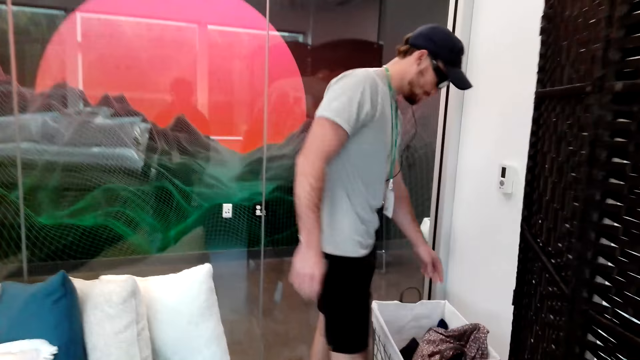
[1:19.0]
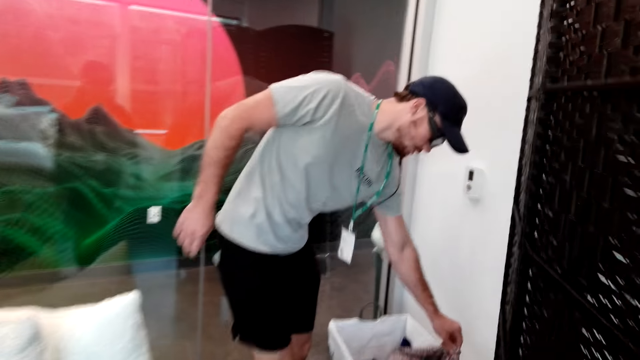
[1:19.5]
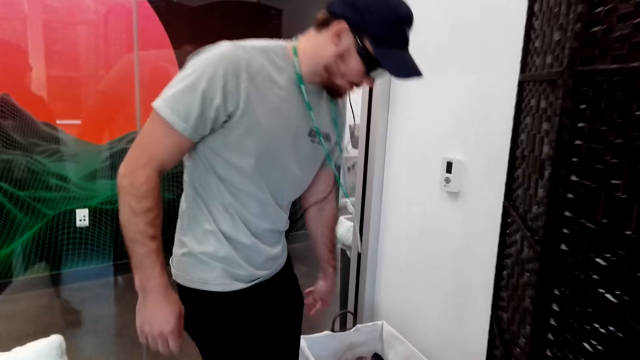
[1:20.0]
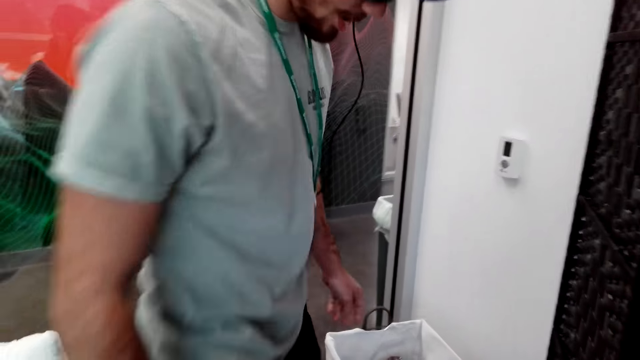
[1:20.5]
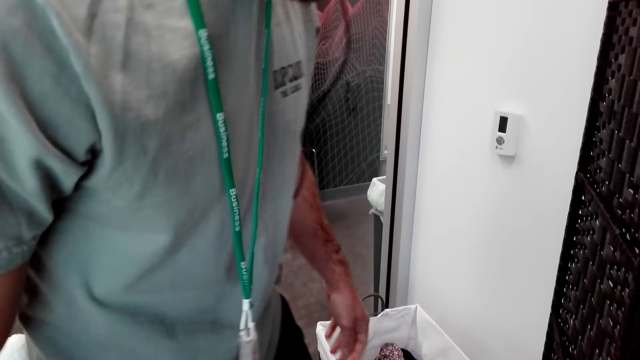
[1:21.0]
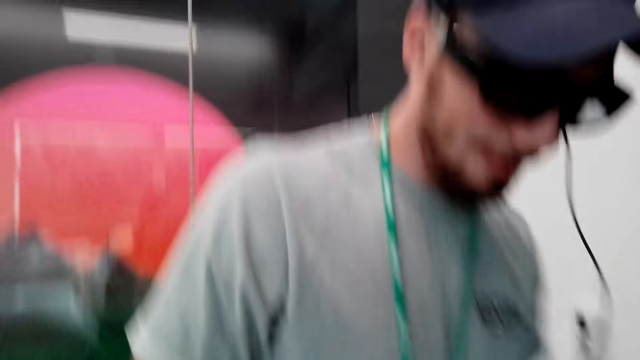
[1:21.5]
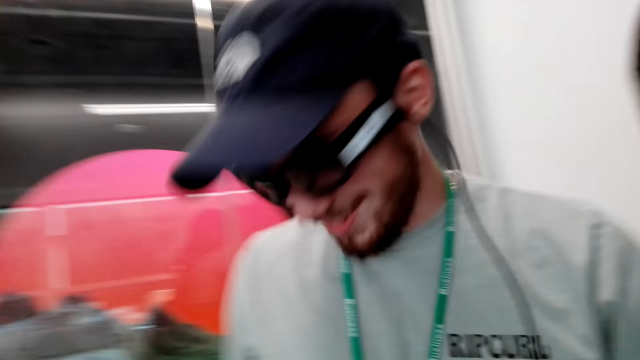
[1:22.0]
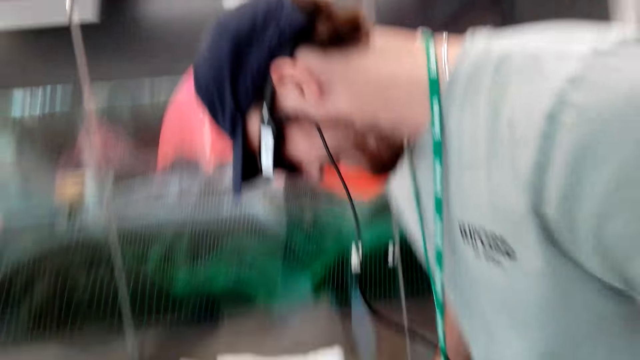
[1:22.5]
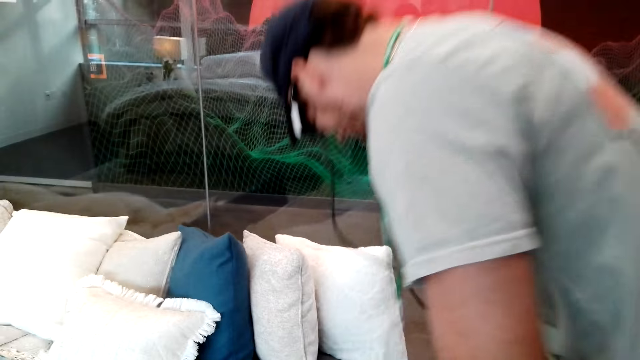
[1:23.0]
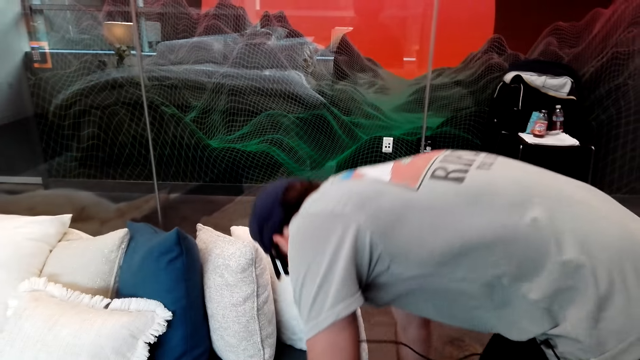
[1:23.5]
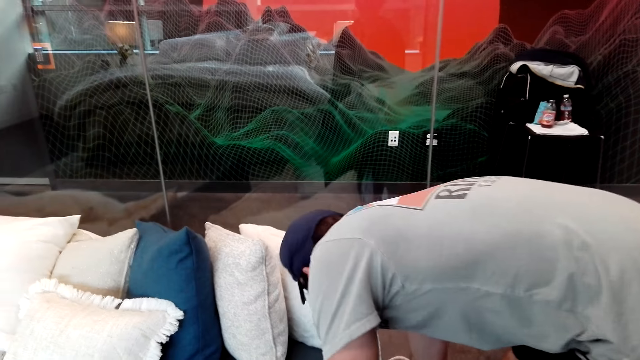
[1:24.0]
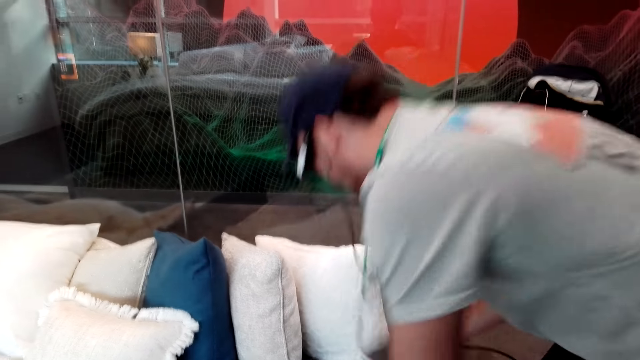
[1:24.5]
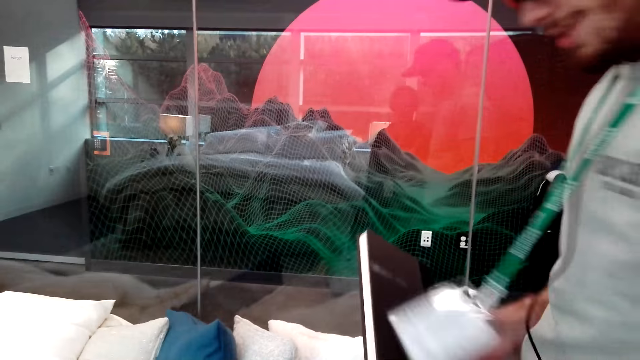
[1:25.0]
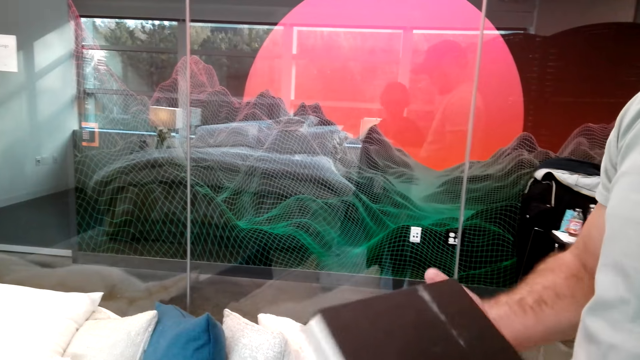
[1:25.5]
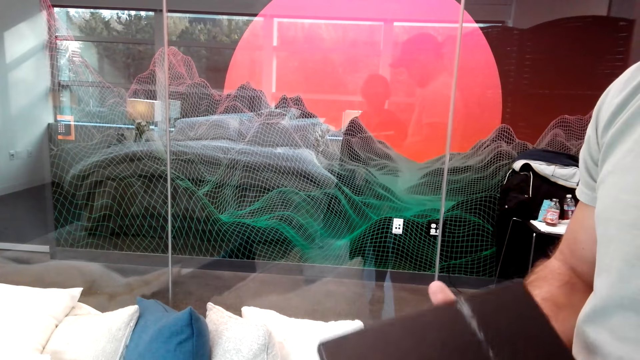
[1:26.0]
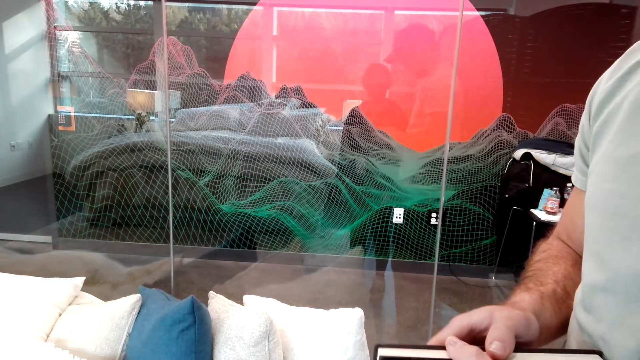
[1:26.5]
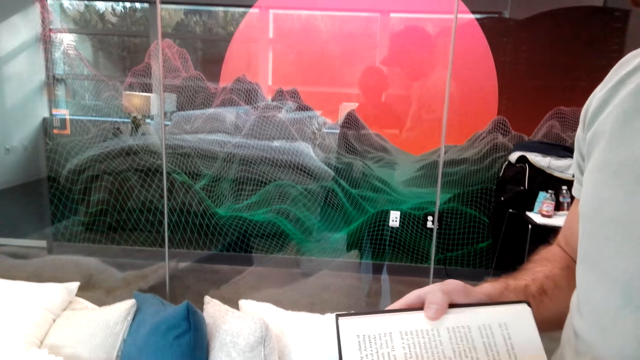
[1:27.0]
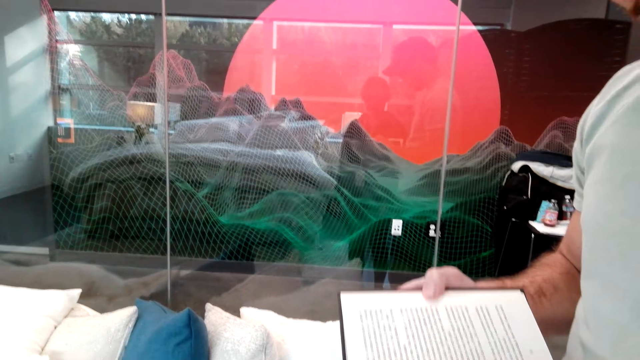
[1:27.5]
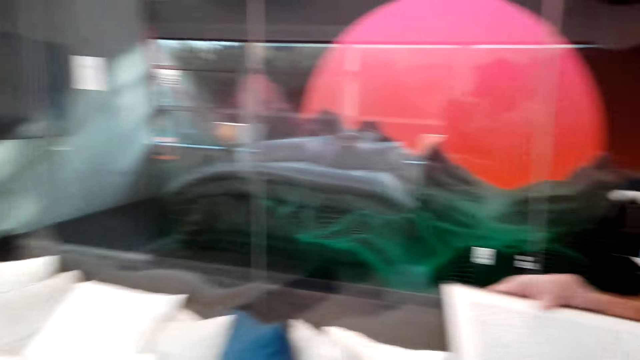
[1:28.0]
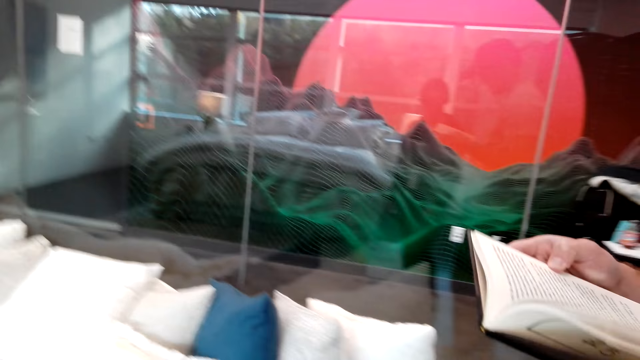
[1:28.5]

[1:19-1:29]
A man holds a cloth. The man puts clothes in the laundry bucket and turns around the room. The man picks up a book. The man flips a page.

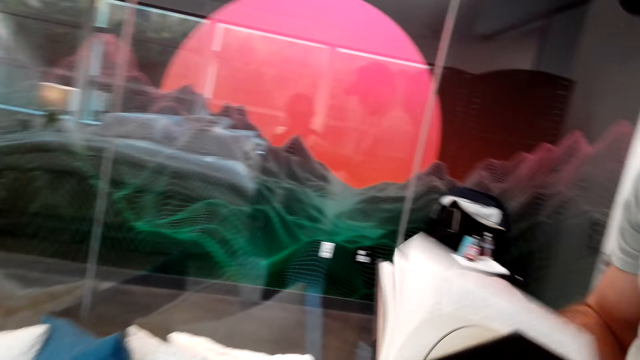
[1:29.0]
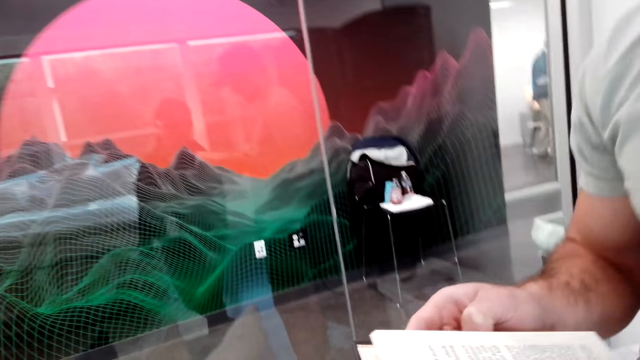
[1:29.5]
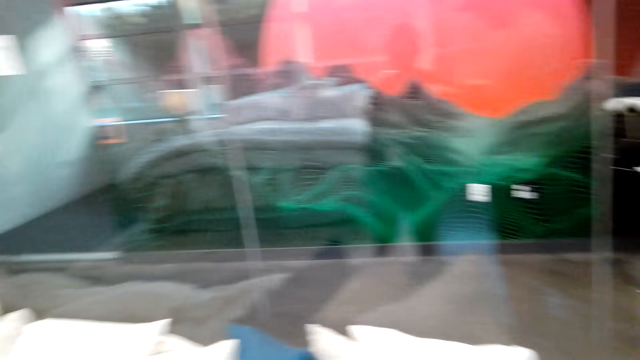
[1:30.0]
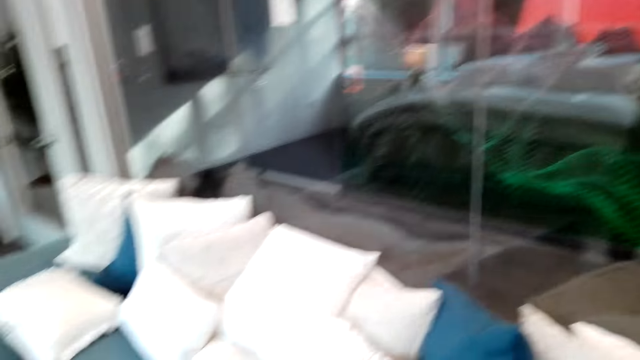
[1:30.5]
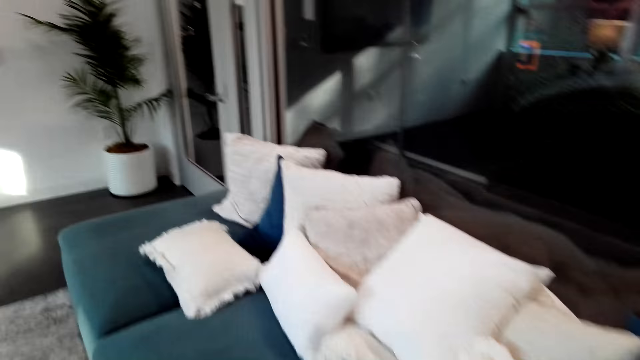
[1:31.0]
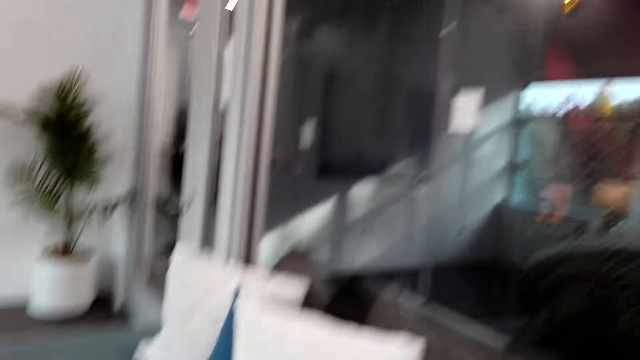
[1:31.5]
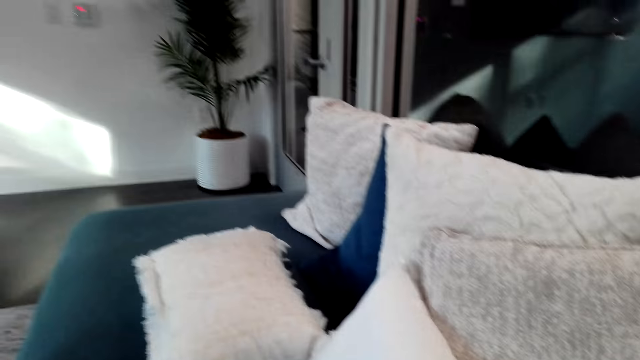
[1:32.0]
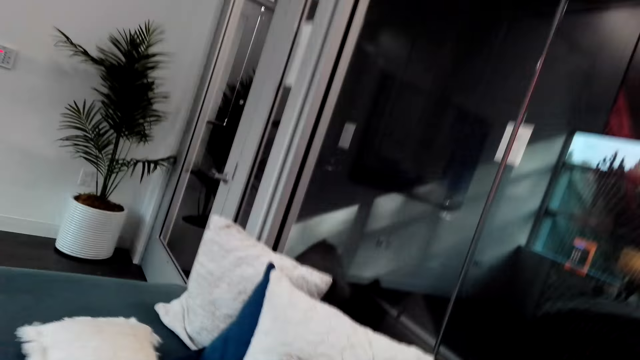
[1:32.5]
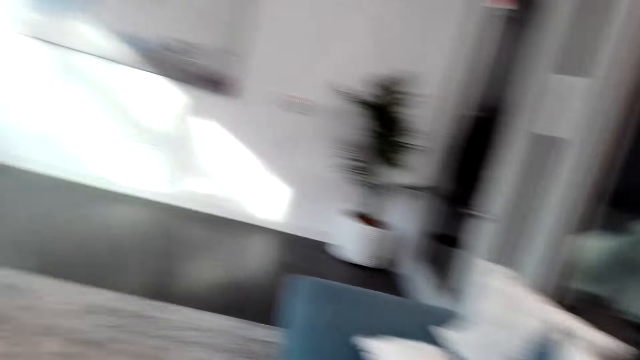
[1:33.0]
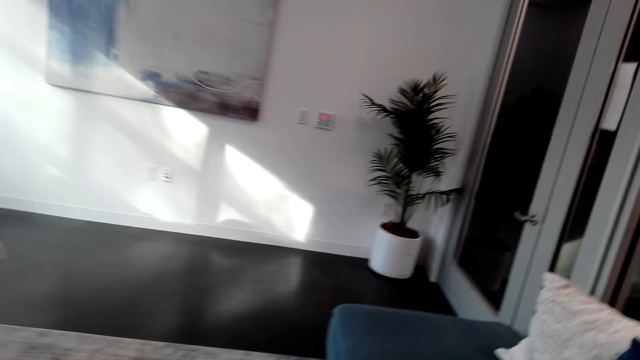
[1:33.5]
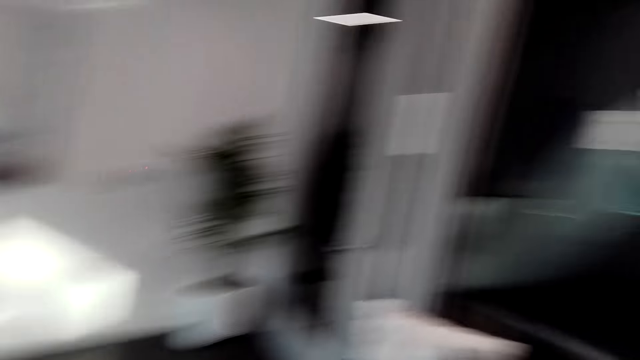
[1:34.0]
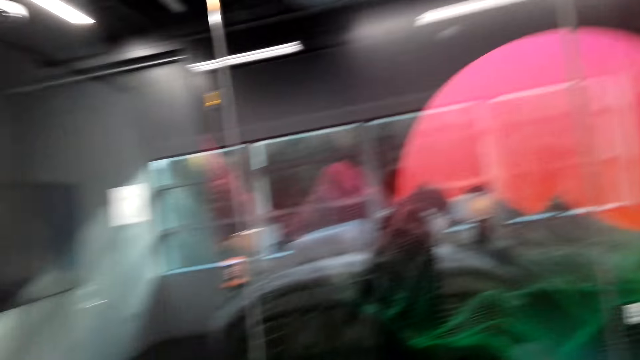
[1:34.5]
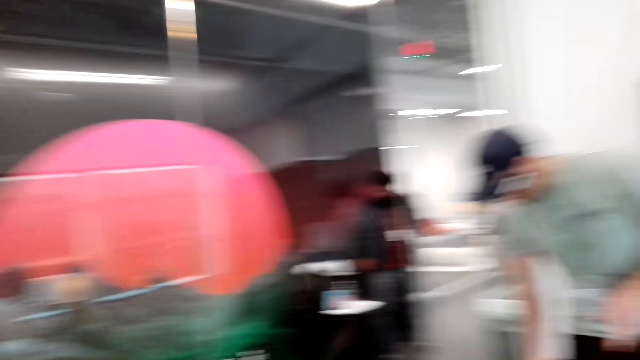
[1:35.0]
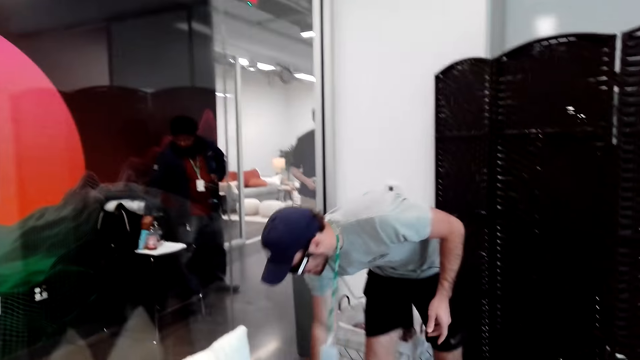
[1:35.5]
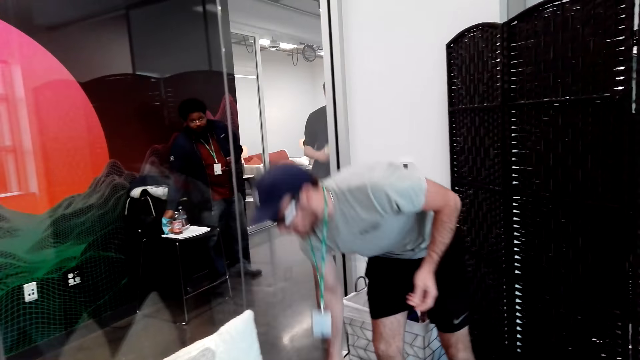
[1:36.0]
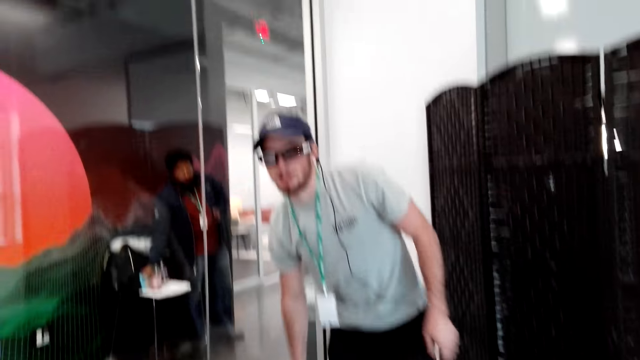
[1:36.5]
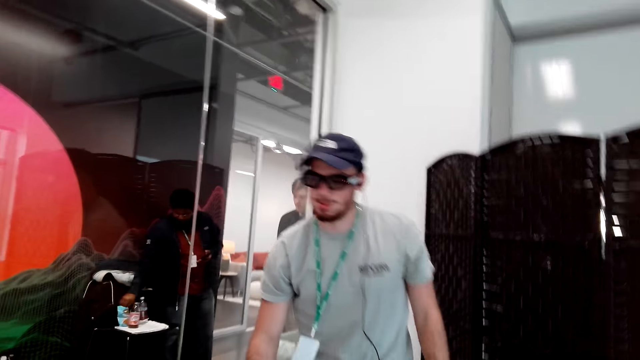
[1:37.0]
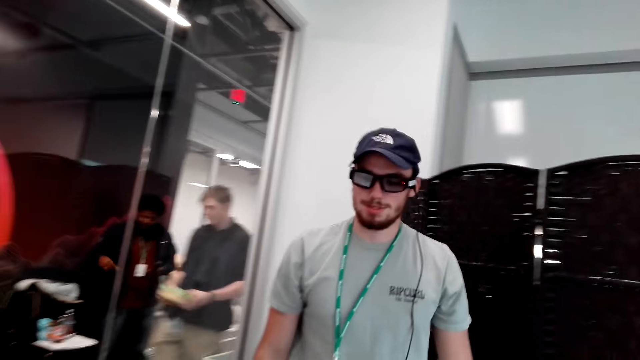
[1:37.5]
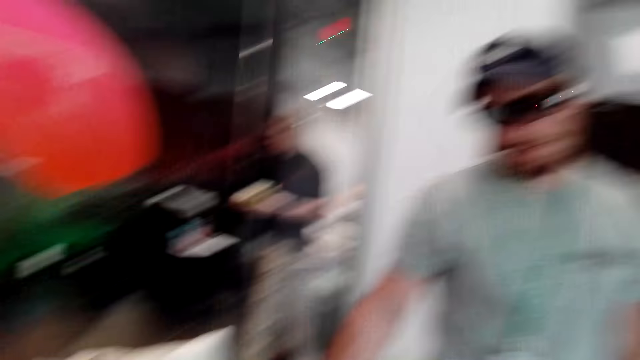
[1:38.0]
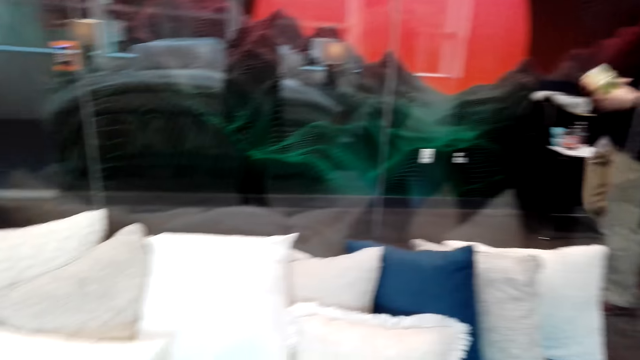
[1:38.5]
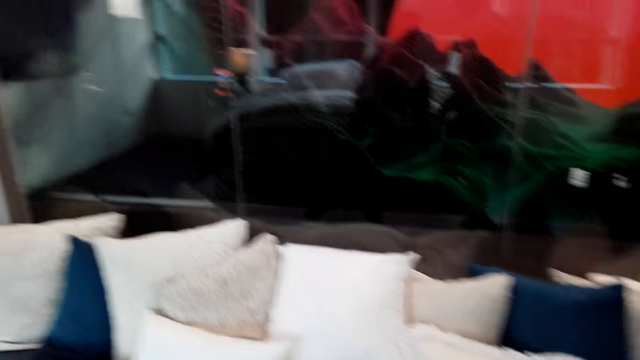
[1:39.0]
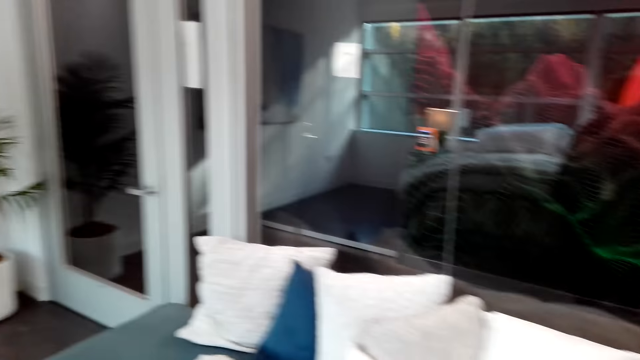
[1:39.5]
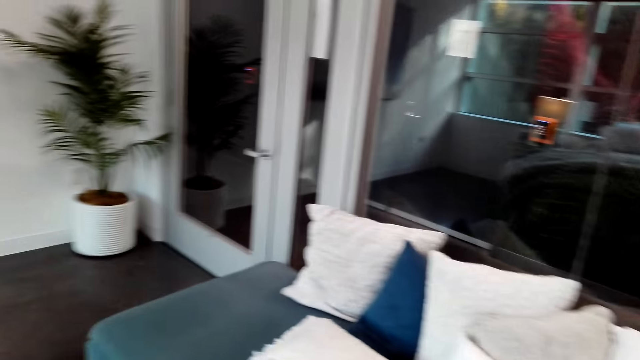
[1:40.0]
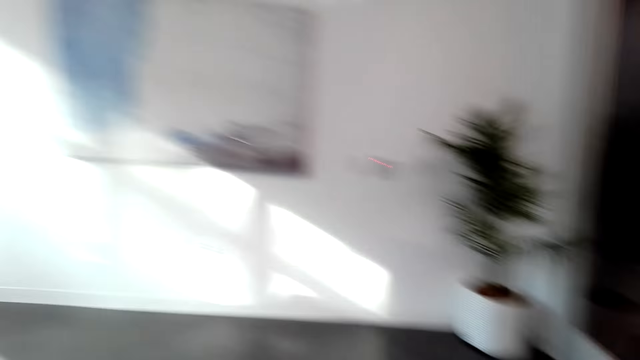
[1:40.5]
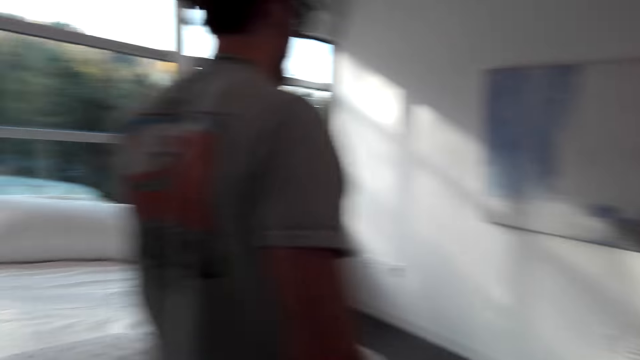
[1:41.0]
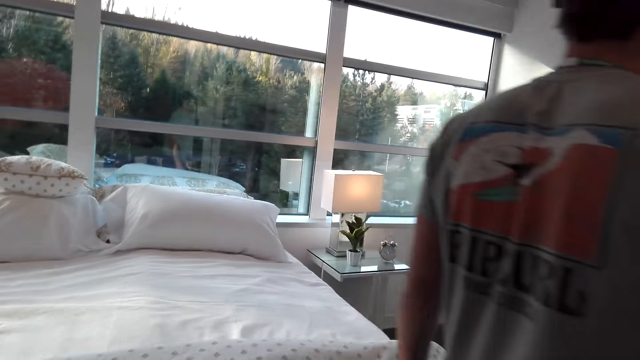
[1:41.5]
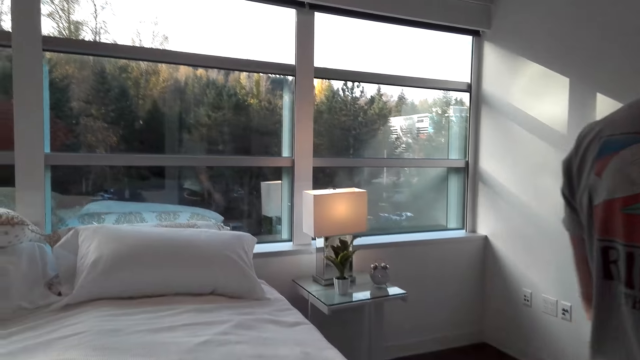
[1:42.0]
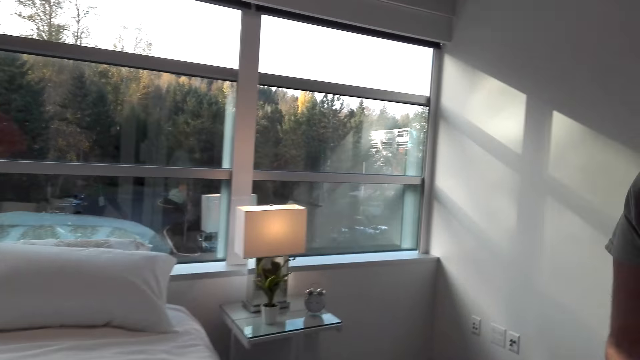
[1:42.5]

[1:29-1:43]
A man flips a page. The camera wearer turns around the room. They sit in the sofa. The man puts the book on the floor and walks around the room. The camera wearer walks around the room. The man walks in the house.
